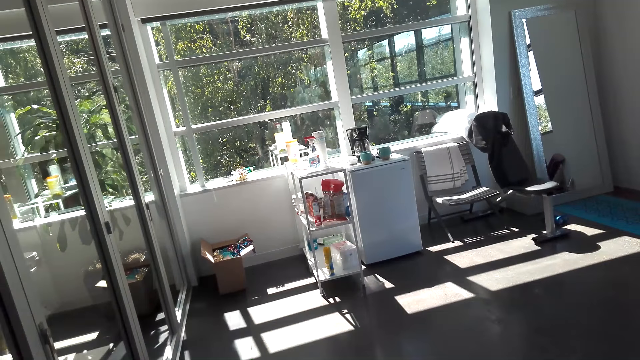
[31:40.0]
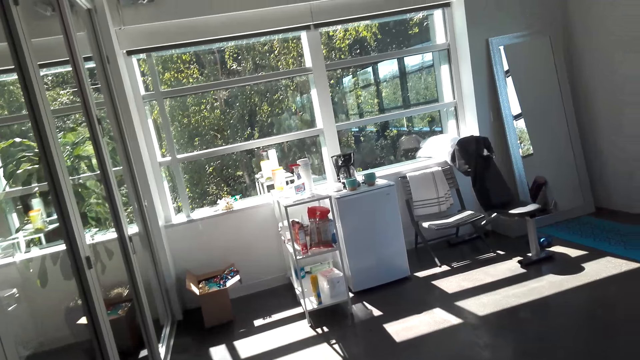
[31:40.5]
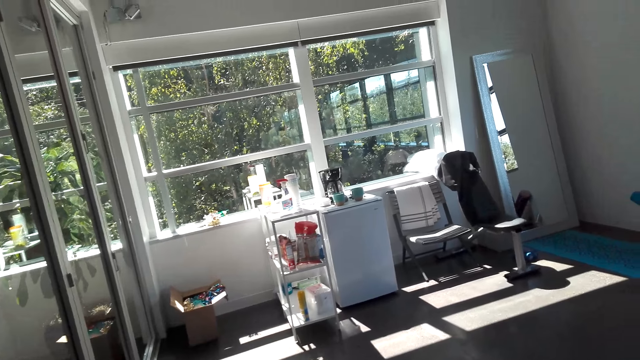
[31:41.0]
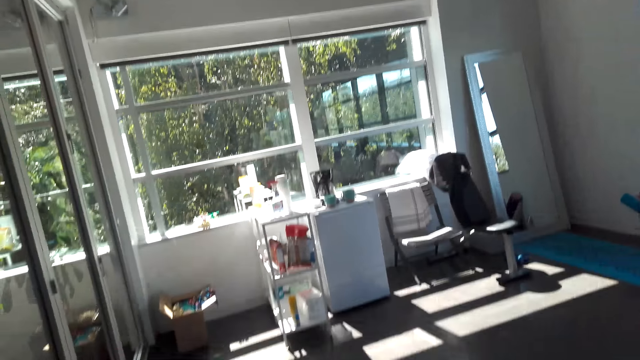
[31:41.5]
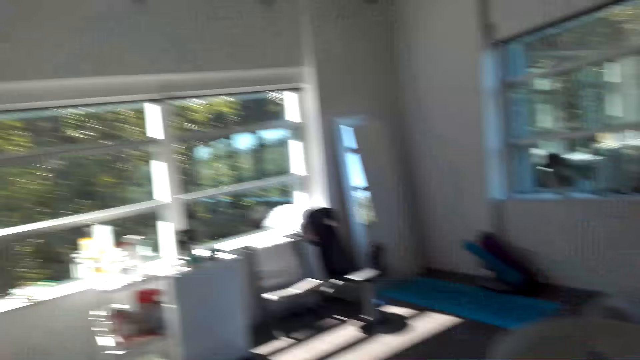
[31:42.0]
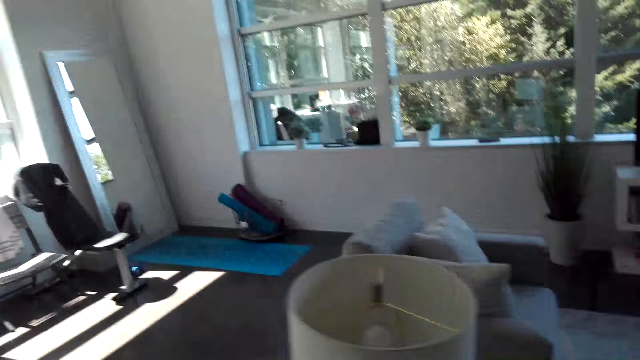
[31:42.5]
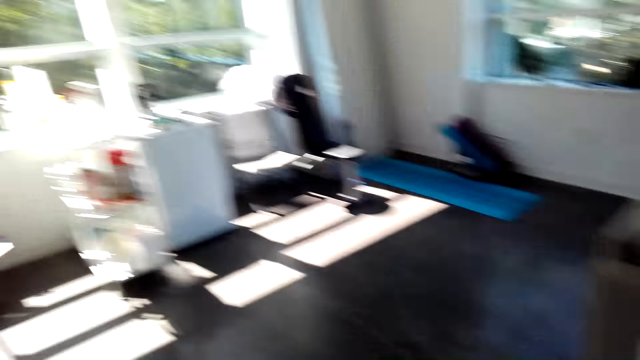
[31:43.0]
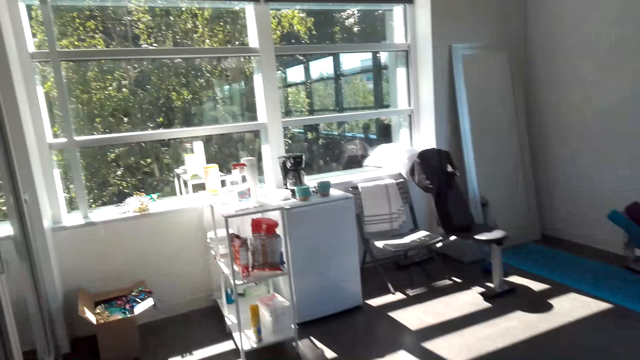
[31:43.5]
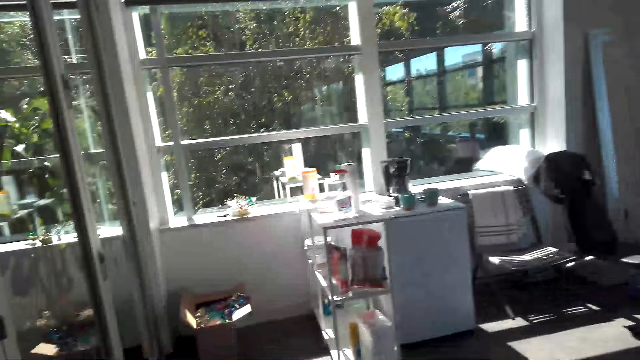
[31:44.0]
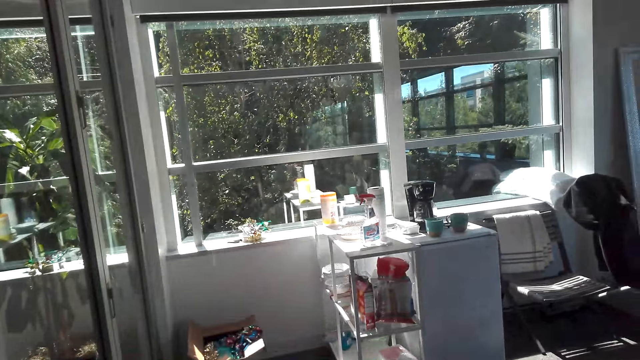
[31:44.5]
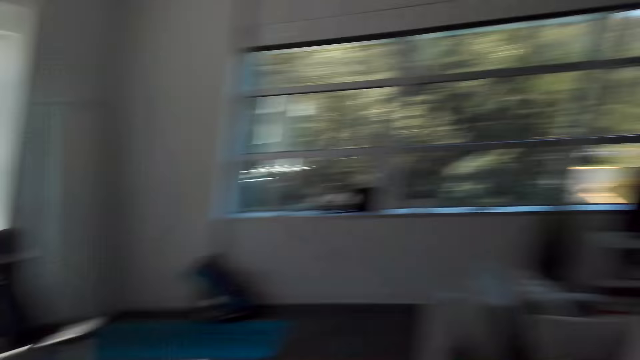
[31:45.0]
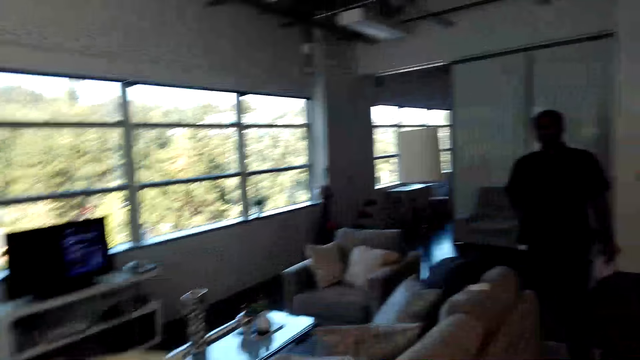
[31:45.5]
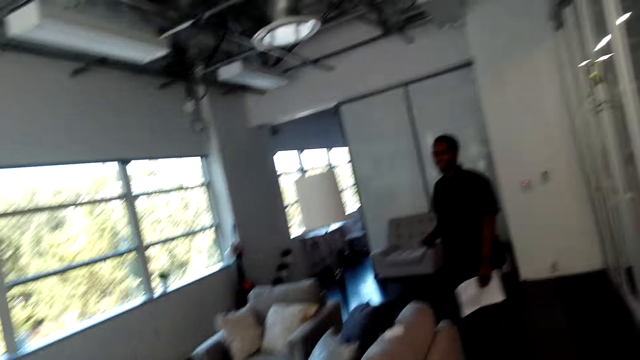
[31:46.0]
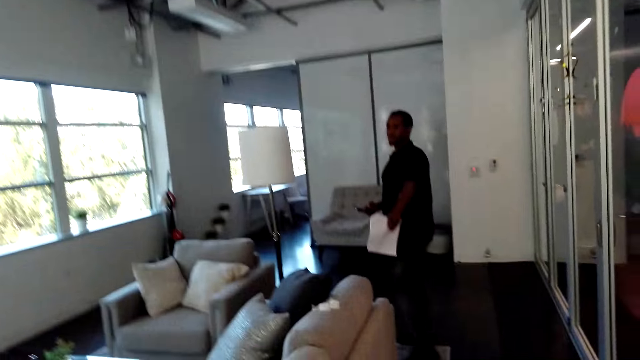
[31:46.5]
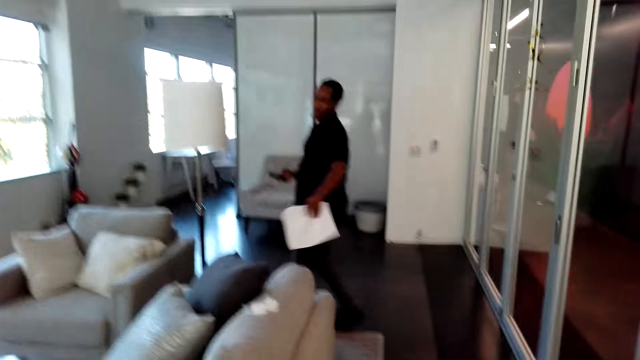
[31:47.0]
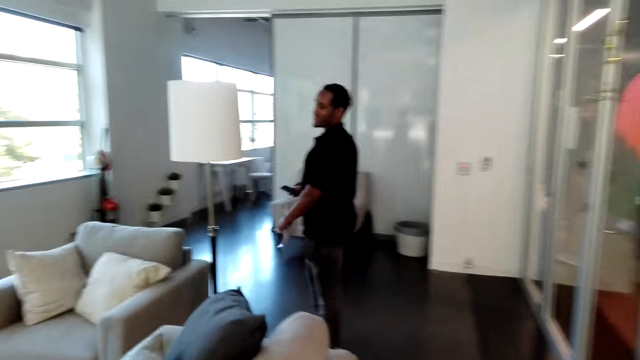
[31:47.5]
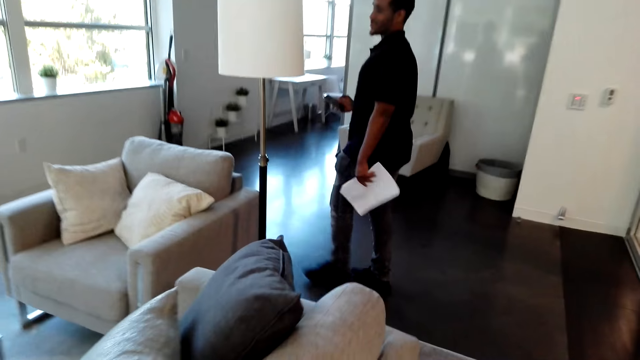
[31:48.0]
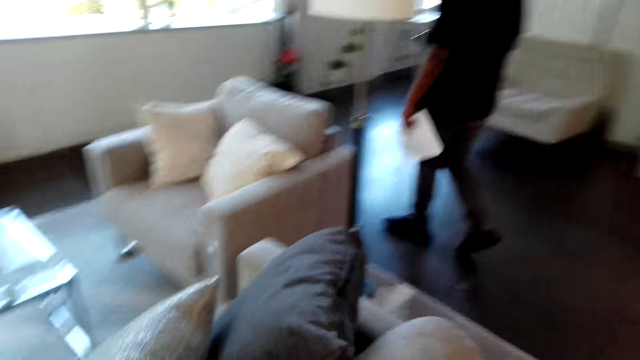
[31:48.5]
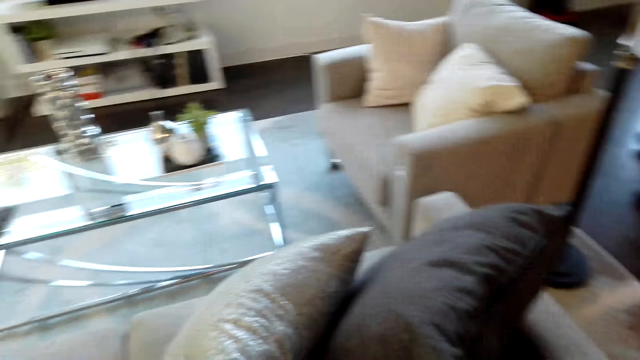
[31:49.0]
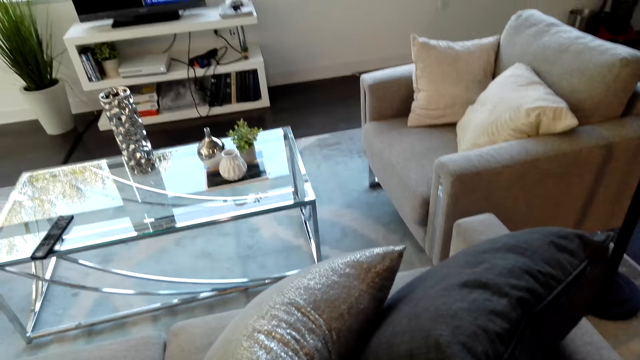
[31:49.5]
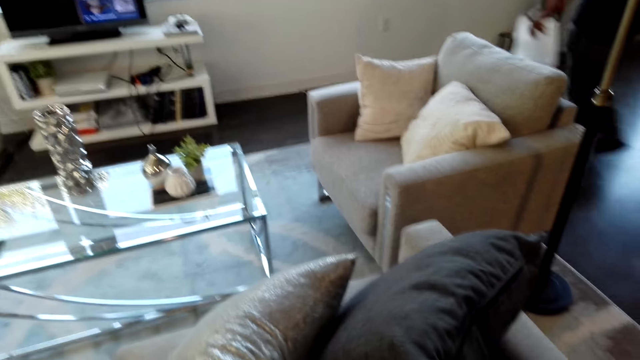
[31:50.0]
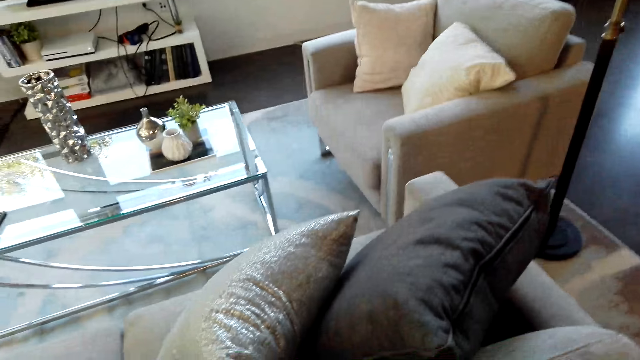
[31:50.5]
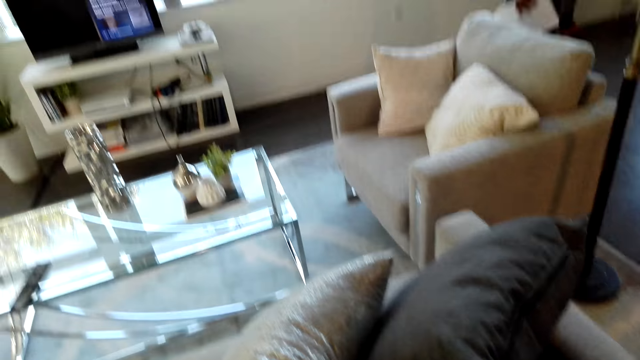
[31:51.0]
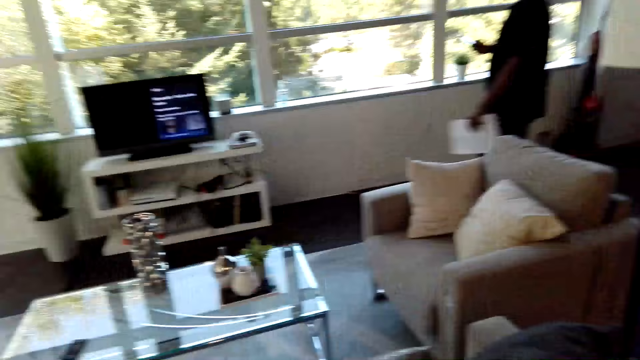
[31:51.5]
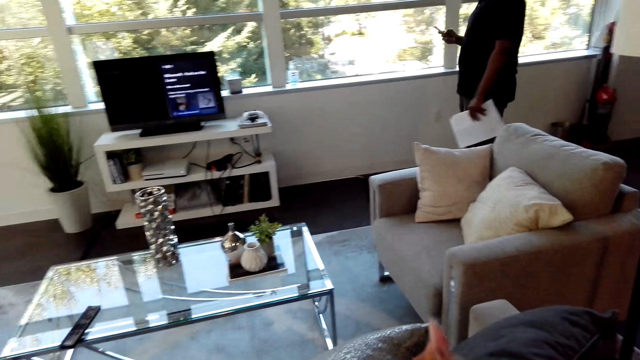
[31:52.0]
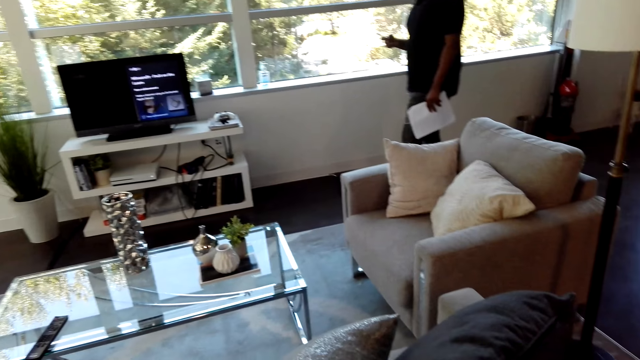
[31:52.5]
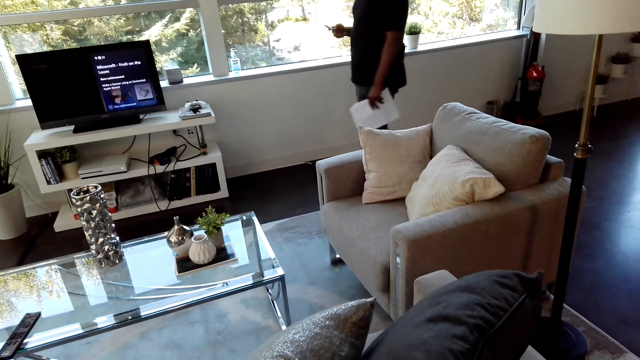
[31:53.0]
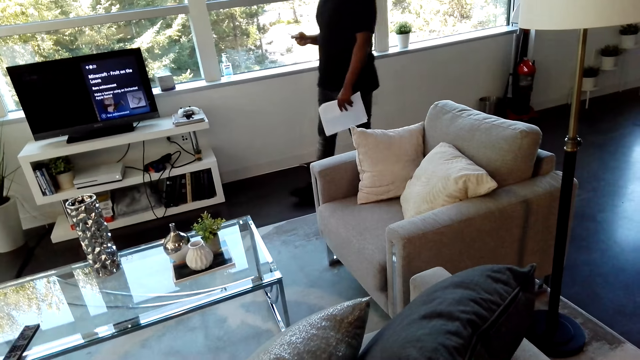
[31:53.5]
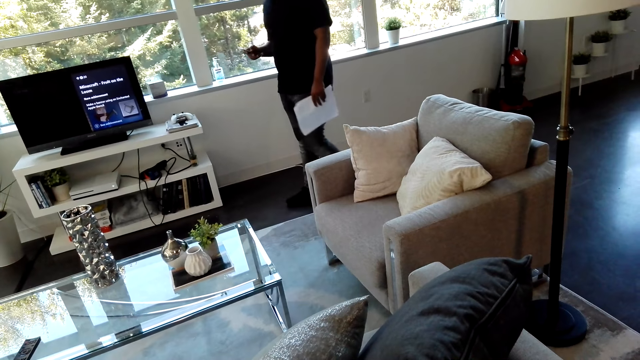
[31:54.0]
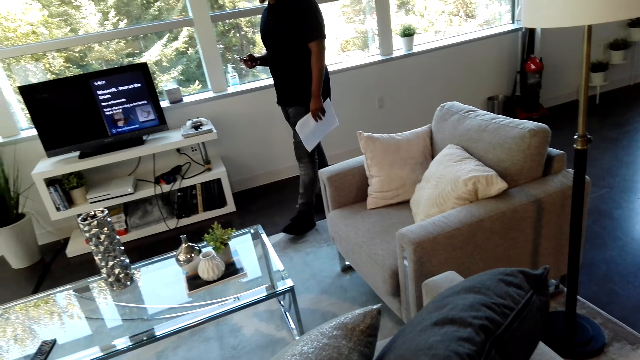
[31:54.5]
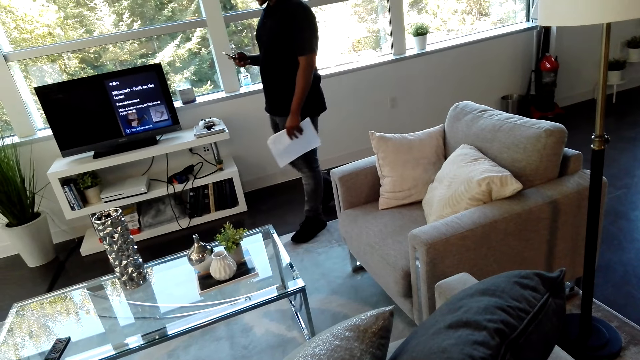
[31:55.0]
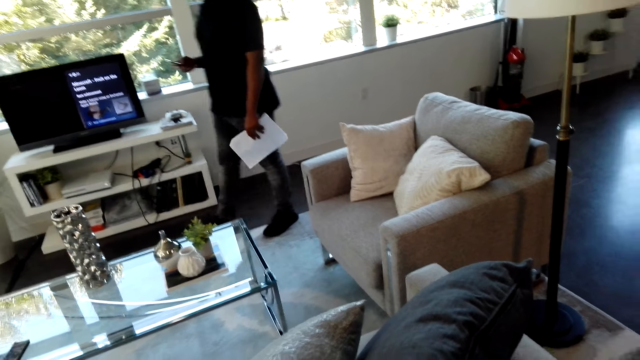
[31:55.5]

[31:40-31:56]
The camera wearer handles decorations. They talk to a man, look around the room, talk to the man, and walk around the living room. The man uses a phone. The man walks around the room. The camera wearer stares at the television.

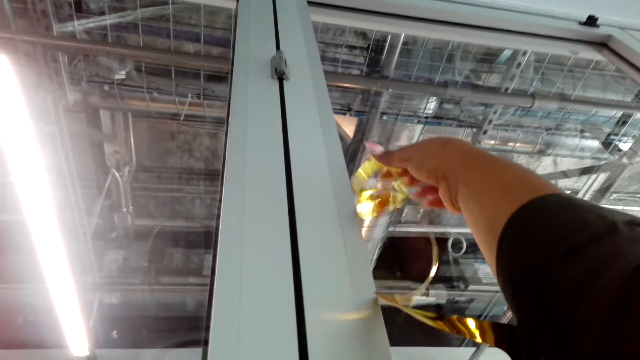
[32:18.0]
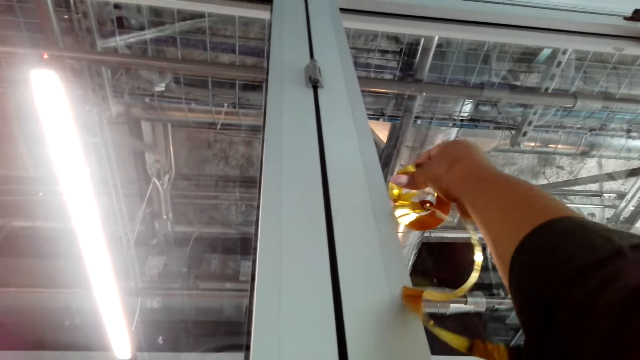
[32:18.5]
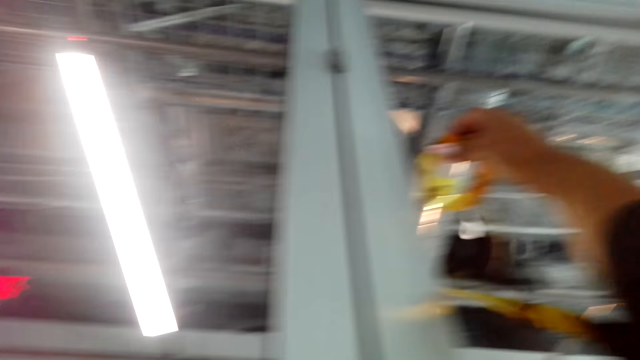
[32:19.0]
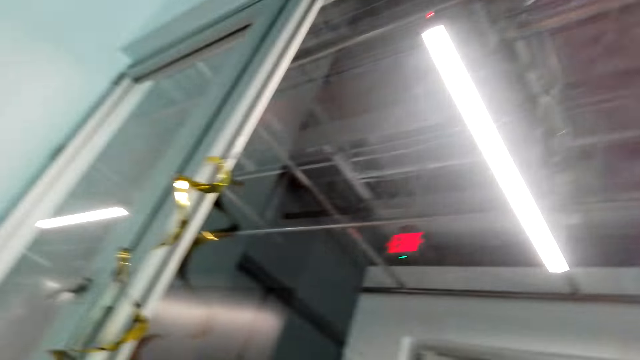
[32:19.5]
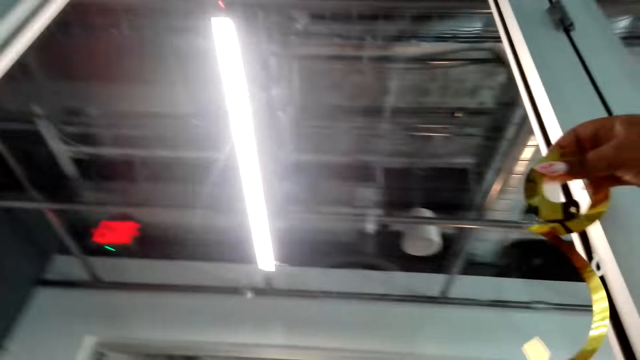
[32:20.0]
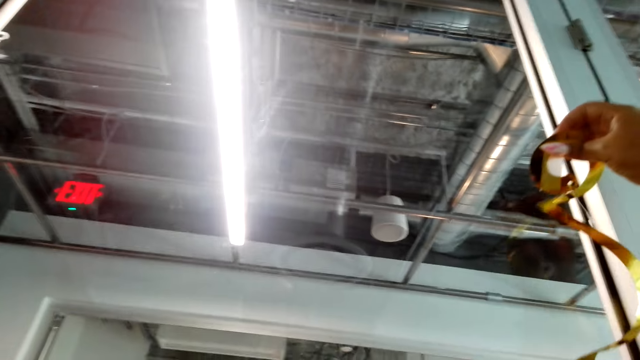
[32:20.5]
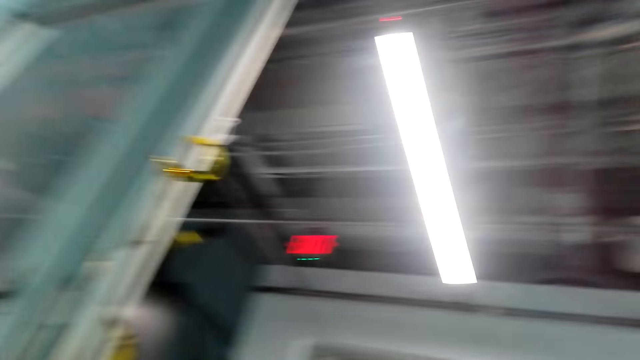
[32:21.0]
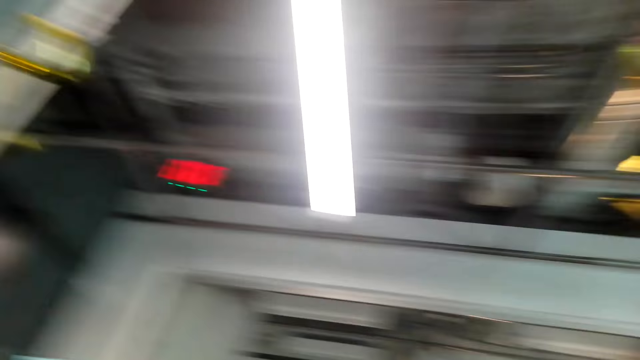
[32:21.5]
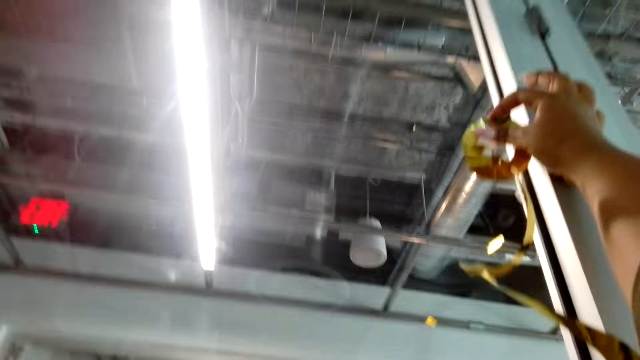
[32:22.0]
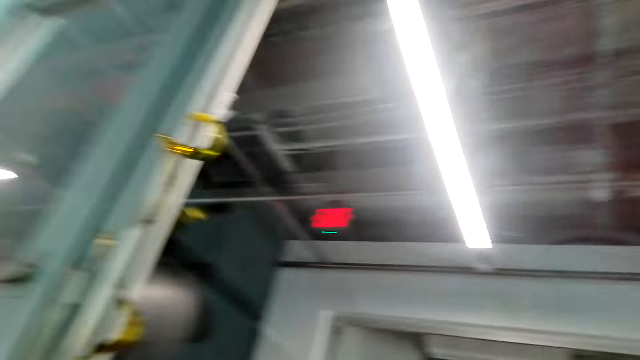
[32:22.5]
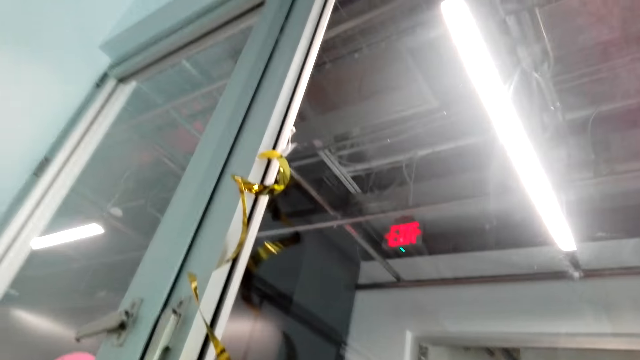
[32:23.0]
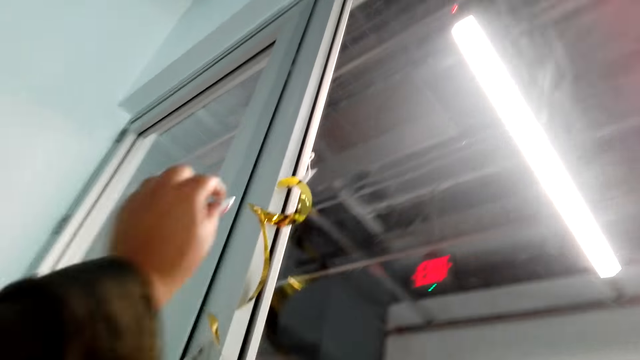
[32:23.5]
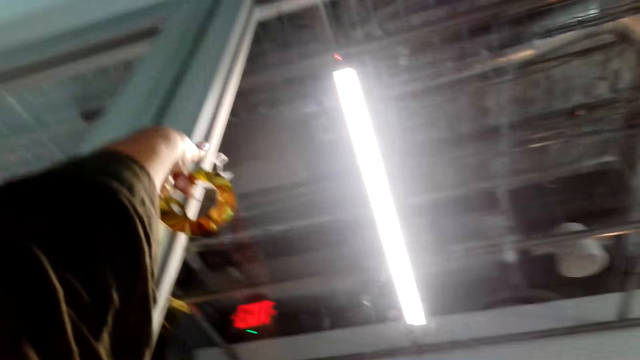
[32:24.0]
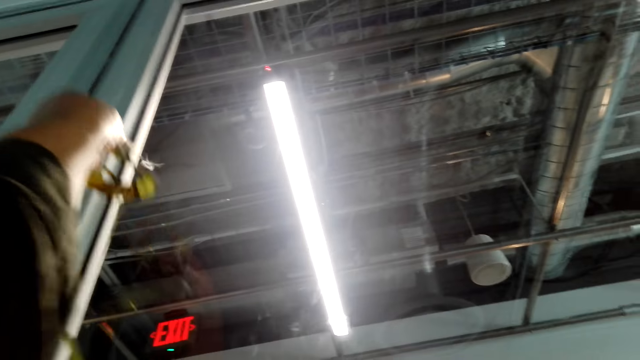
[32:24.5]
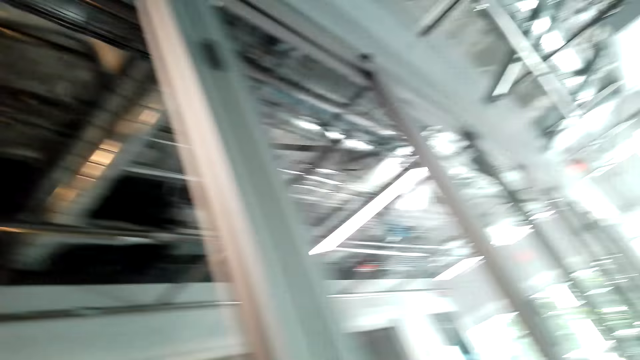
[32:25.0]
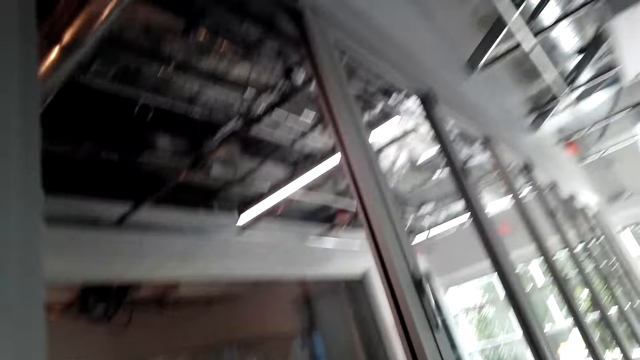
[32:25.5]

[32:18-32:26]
The camera wearer removes a decoration from the wall. They adjust the flower on the window. They stick the decoration on the wall. They remove the decoration from the wall.
